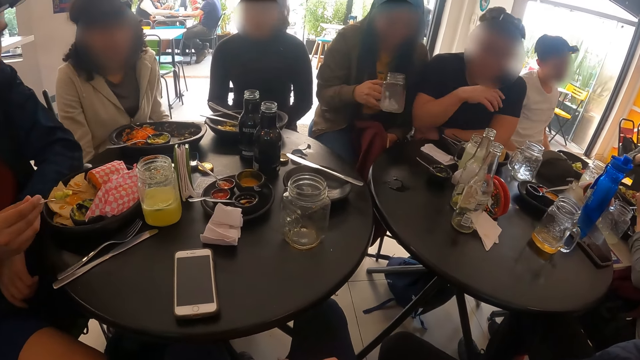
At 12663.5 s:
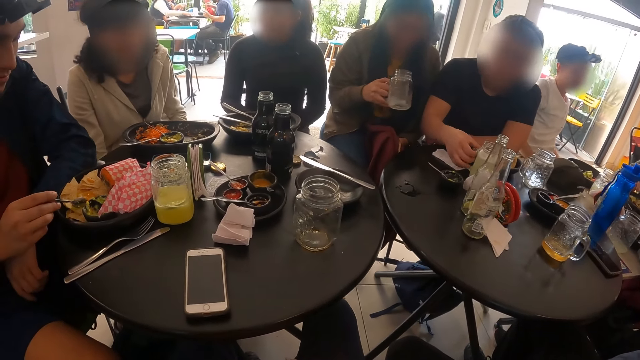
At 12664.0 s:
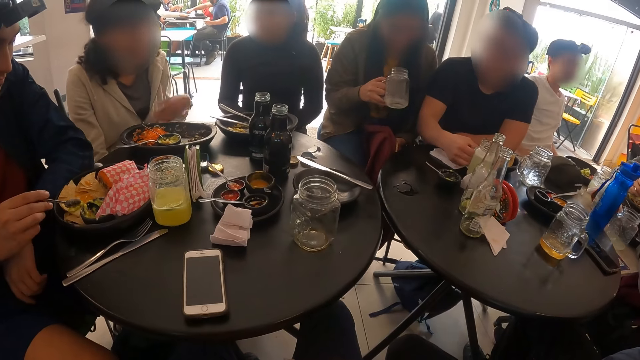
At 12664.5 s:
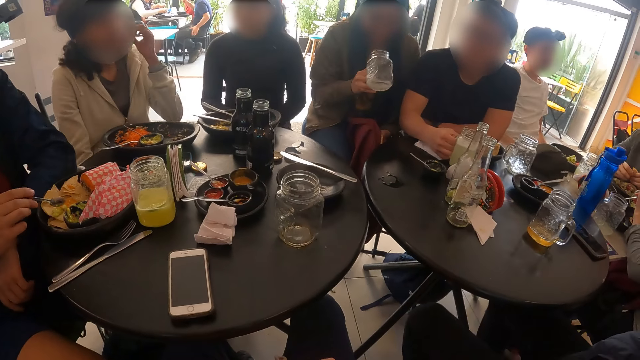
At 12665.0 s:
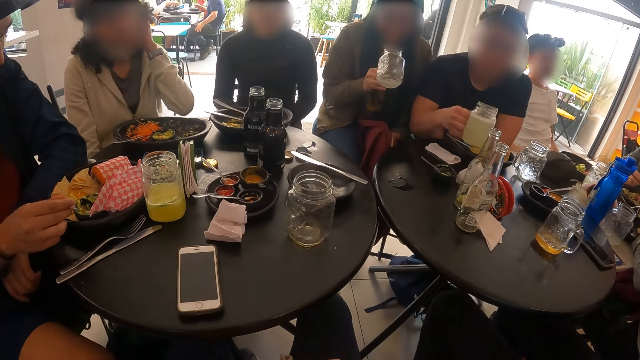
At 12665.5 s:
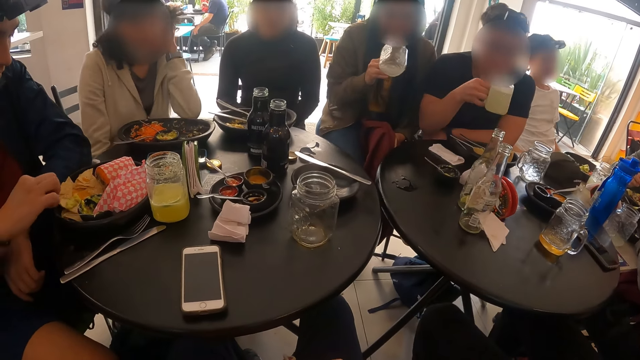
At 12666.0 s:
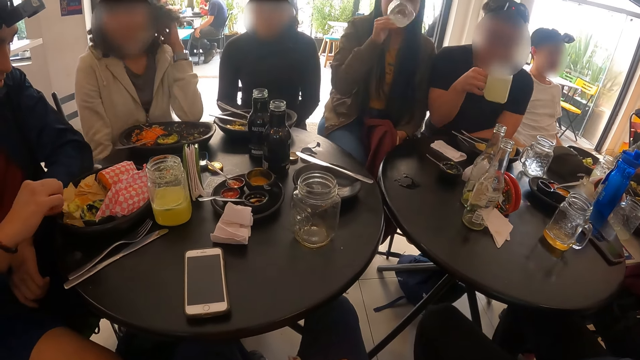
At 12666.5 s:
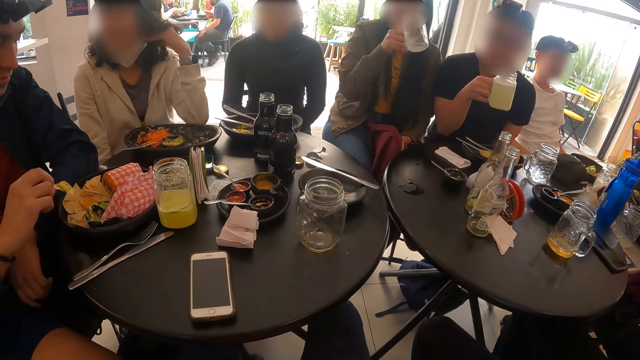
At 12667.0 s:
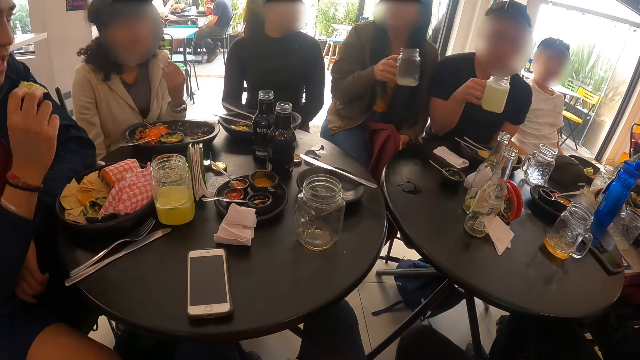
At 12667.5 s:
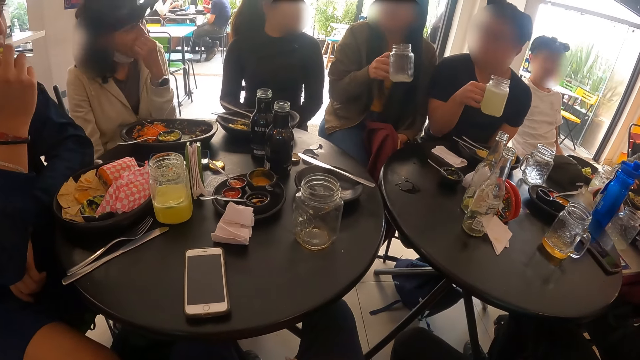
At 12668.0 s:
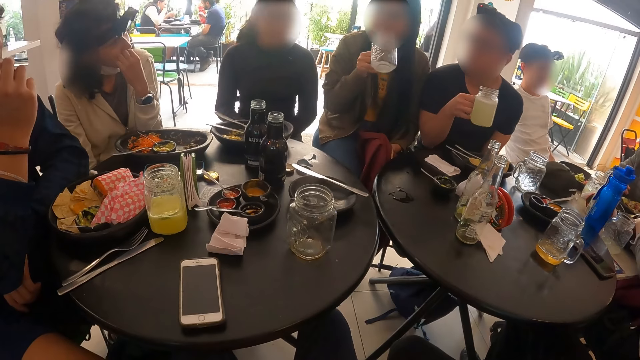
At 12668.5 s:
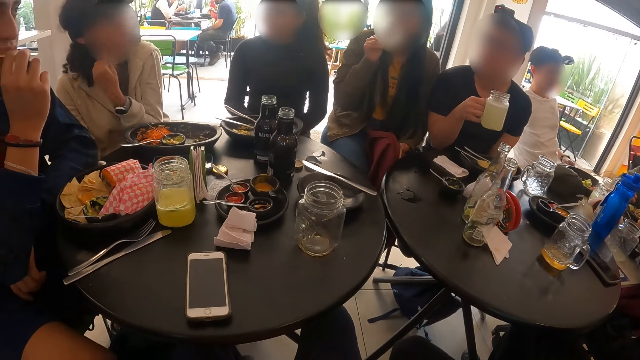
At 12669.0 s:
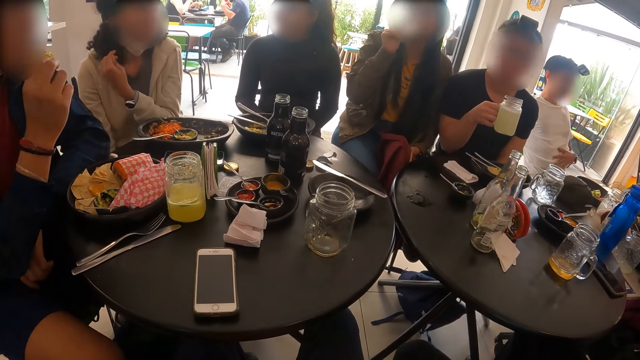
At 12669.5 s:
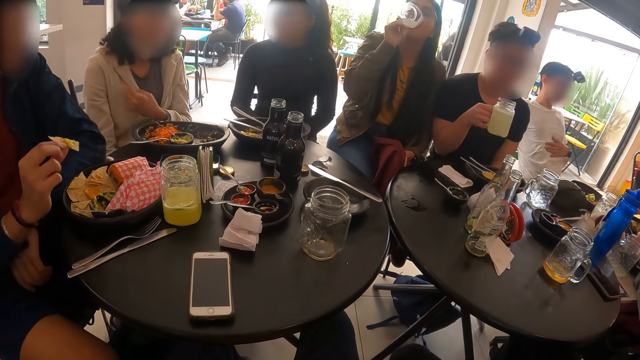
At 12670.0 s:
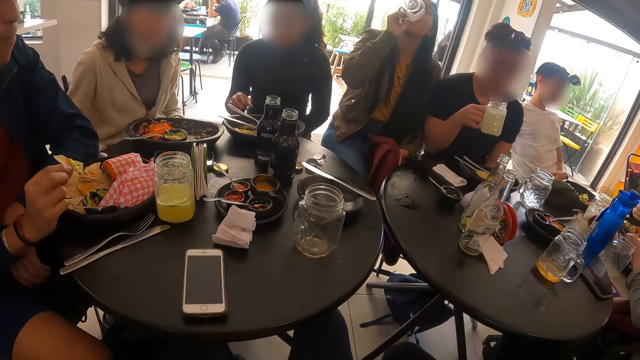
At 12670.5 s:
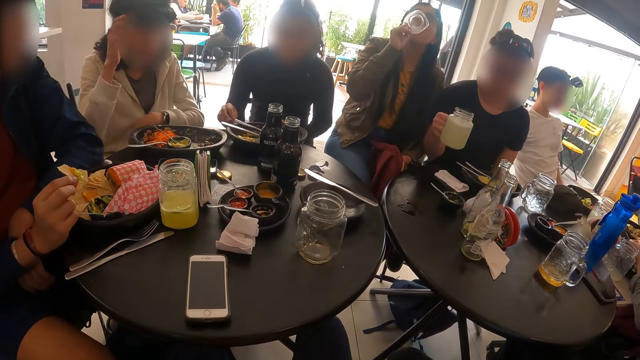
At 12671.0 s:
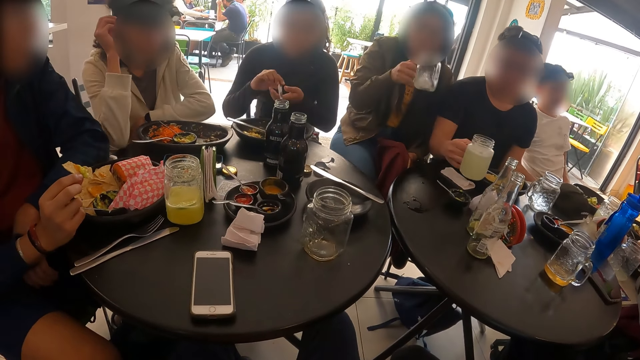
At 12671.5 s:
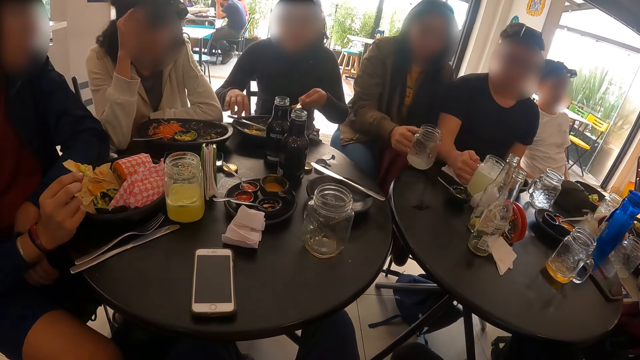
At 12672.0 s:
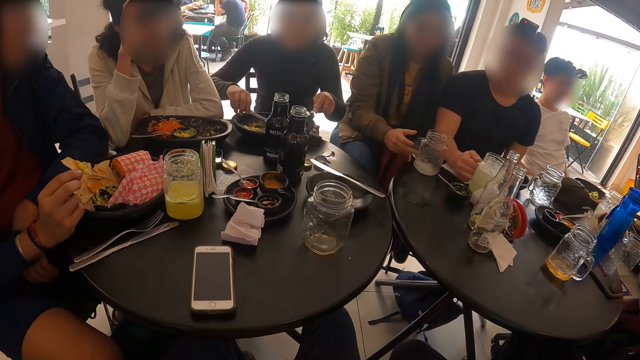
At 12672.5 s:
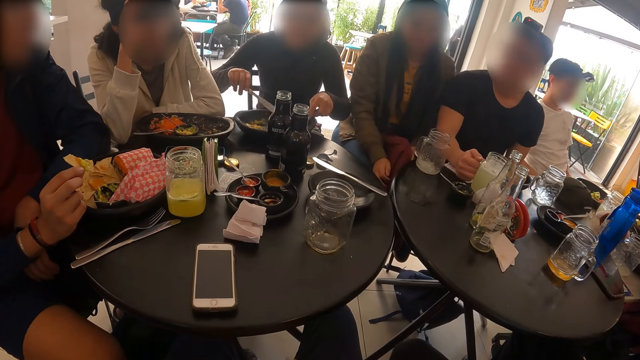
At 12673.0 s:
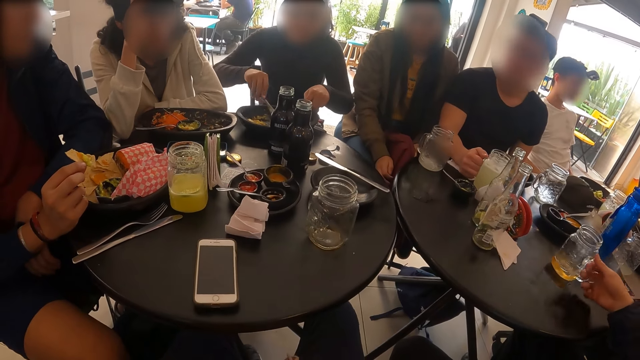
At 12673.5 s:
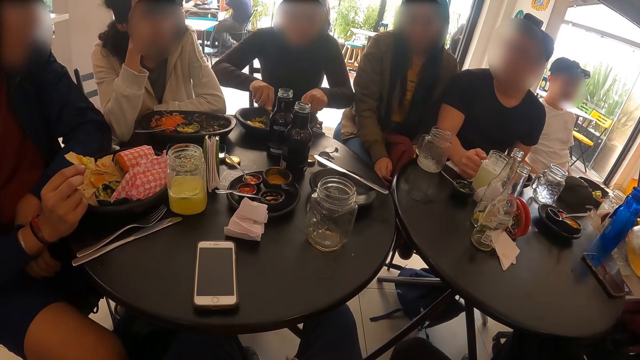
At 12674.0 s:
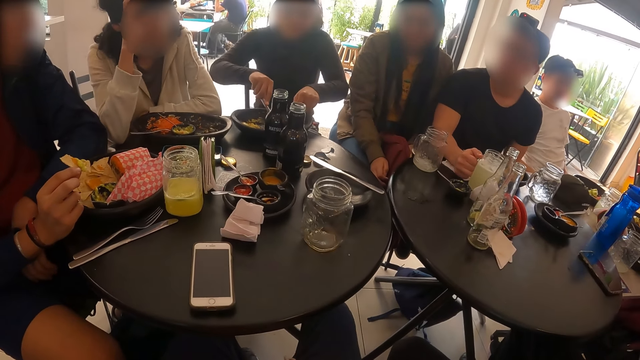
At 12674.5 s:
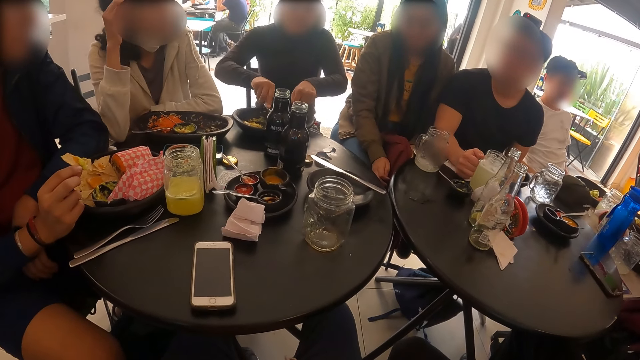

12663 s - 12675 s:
A woman shakes the jar of beer on the table in her right hand. A man picks up the jar of beer on the table with his right hand. Another man drops the spoon in the plate with his right hand and takes a biscuit from the plate with his right hand. The woman drinks from the jar of beer in her right hand. The second man eats the burger with his right hand and eats the biscuit with his right hand. The woman drops the jar of beer on the table with her right hand. The first man drops the jar of beer on the table with his right hand. Another woman holds the knife with her right hand and holds the fork with her left hand. A third man picks up the jar of juice on the table with his right hand.

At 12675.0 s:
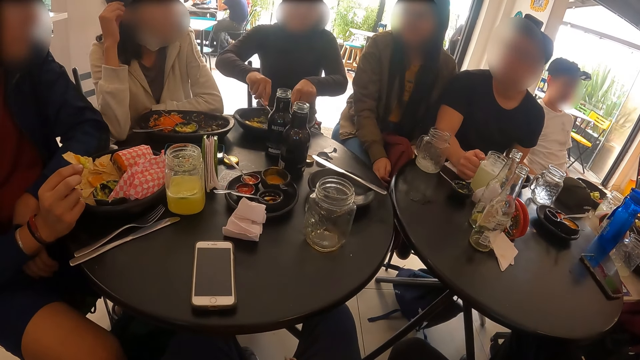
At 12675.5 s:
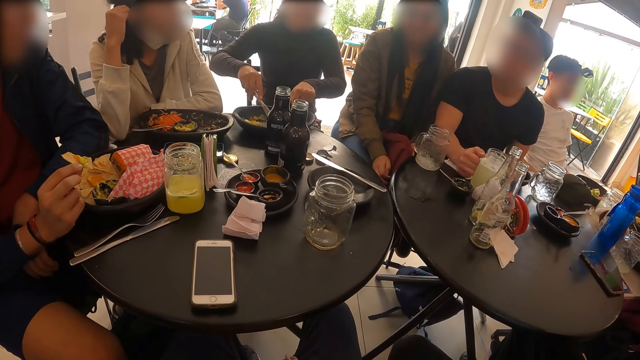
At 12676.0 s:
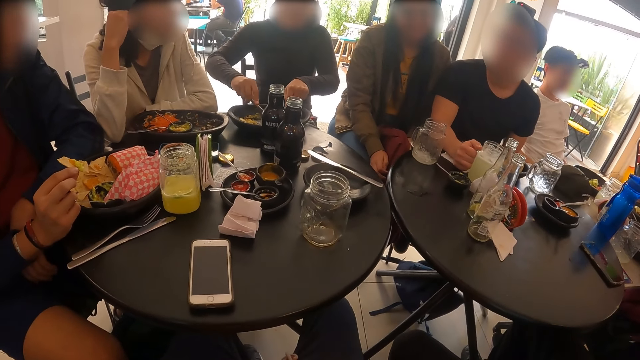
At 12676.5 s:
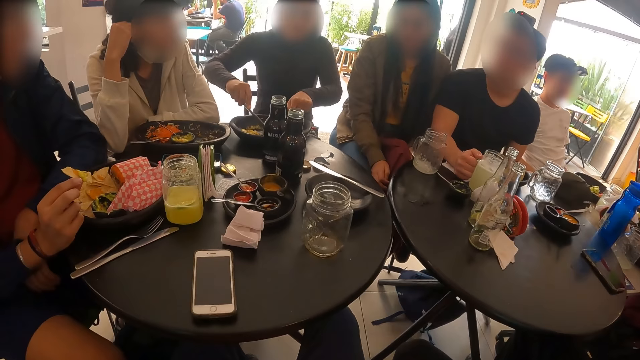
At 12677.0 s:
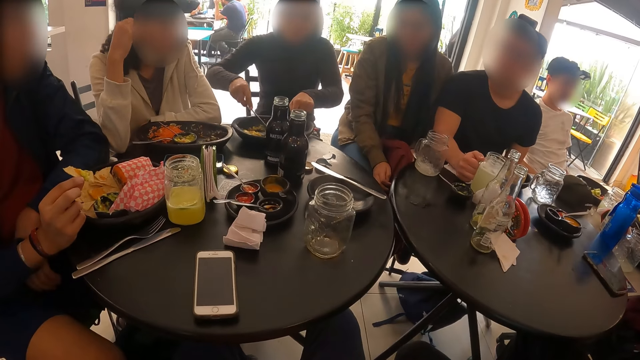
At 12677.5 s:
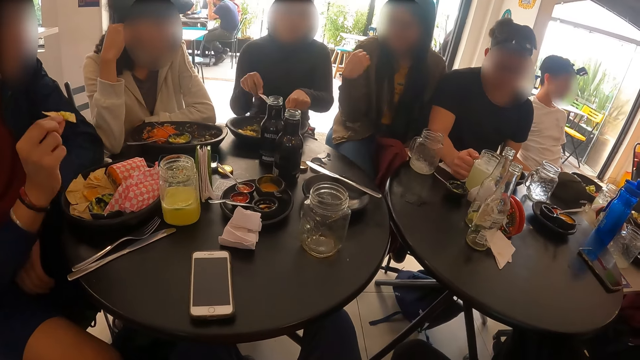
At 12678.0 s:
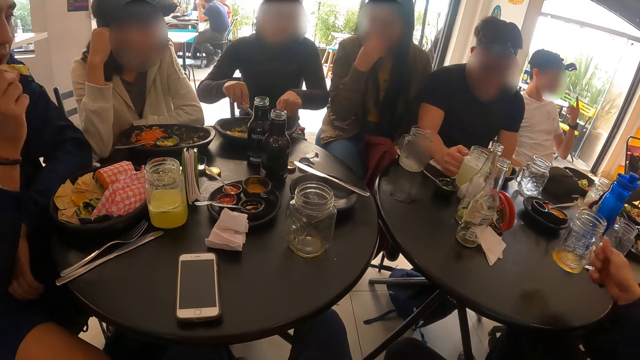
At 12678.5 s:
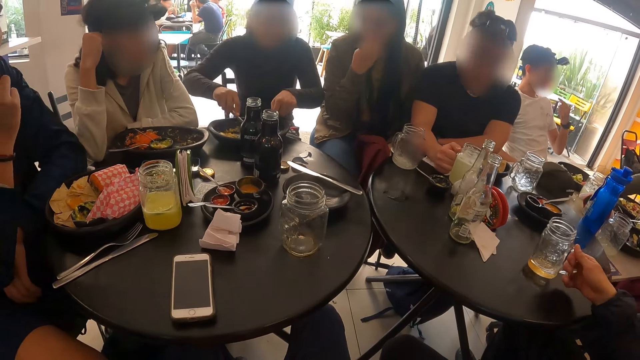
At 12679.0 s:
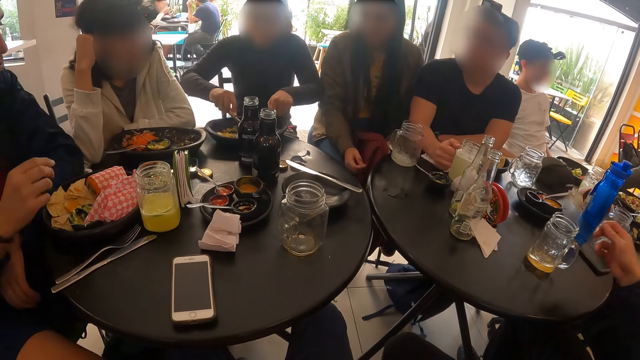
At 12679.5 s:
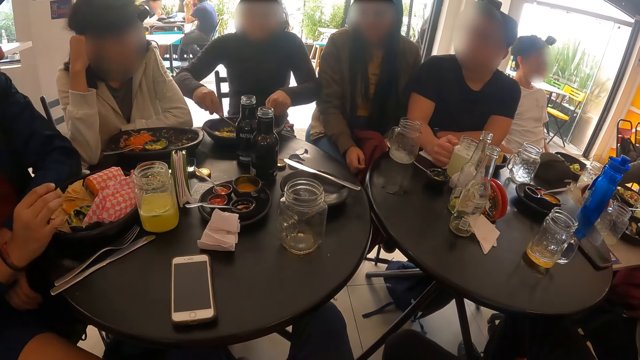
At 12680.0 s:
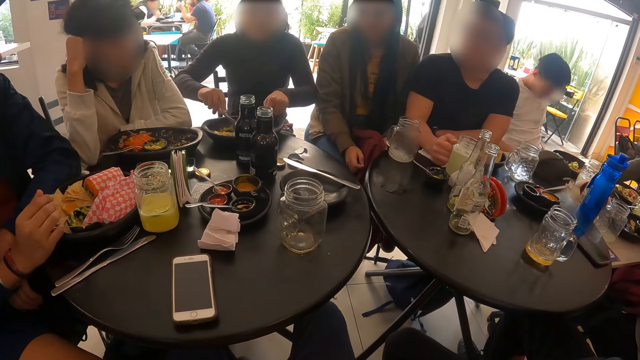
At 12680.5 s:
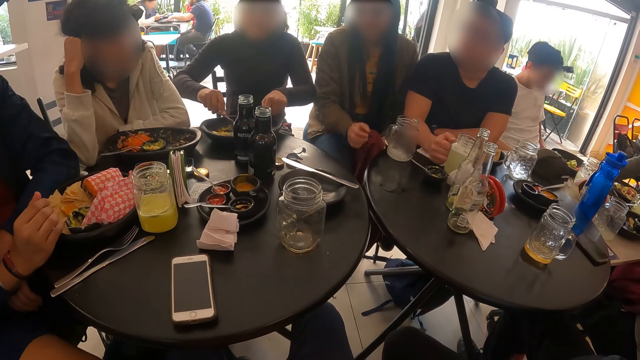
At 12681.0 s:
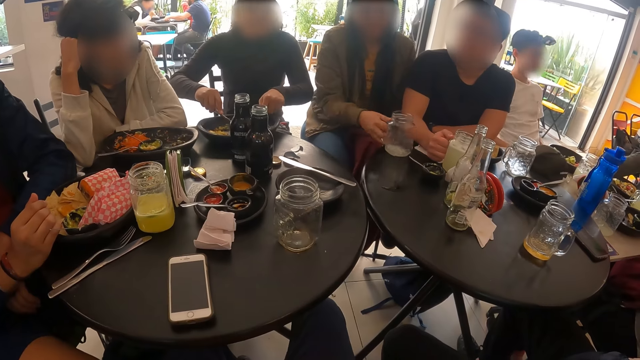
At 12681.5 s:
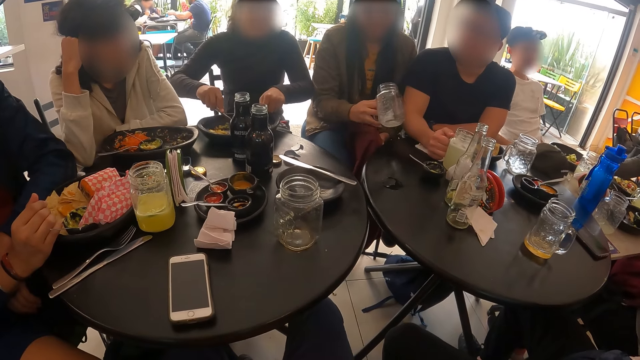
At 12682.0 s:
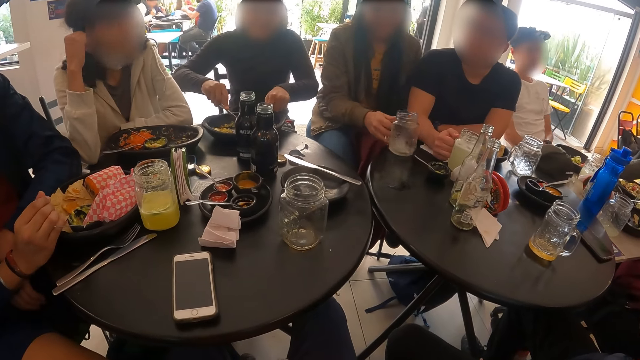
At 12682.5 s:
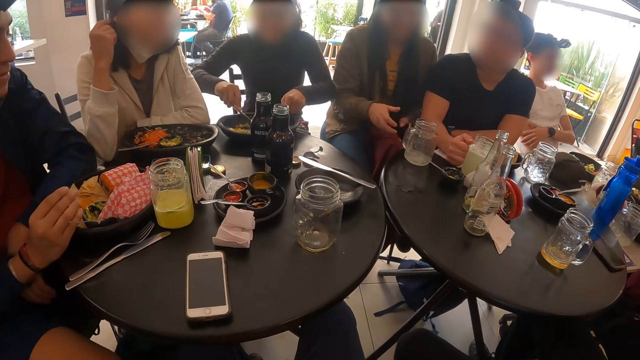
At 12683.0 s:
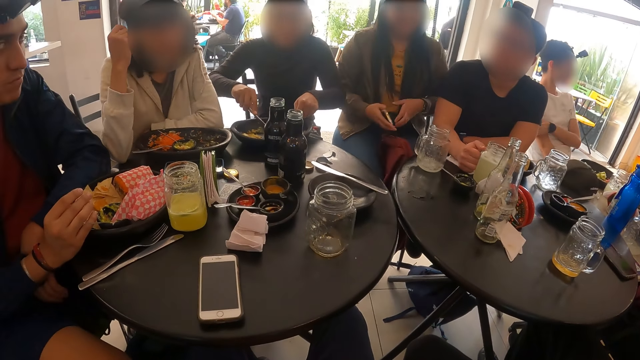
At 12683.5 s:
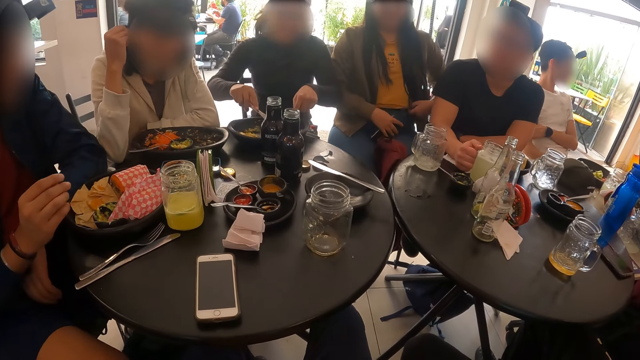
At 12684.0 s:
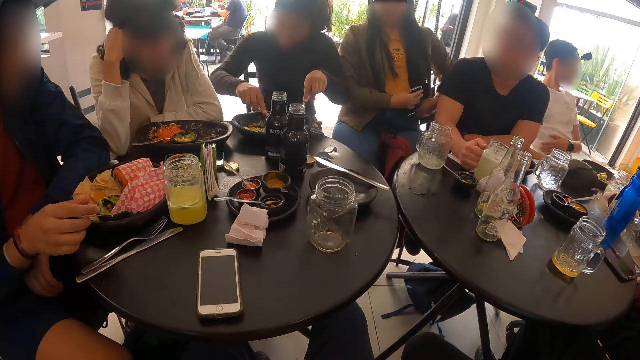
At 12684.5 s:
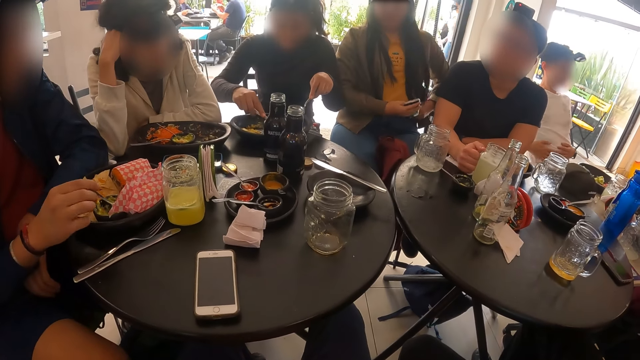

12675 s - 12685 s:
The woman uses the fork and knife with both hands. The man drops the jar of juice on the table with his right hand. Another man eats the burger with his right hand. Another woman picks up the jar of beer on the table with her right hand and drops the jar of beer on the table with her right hand. The other man holds the spoon with his right hand.
